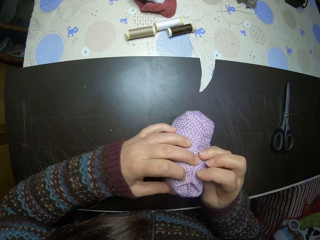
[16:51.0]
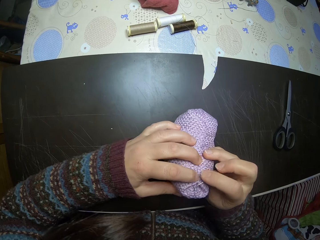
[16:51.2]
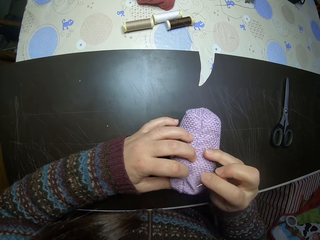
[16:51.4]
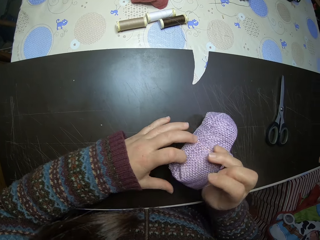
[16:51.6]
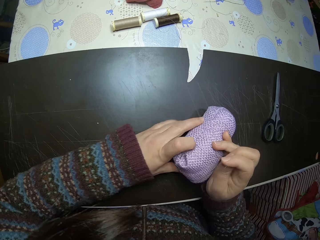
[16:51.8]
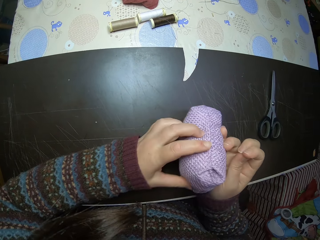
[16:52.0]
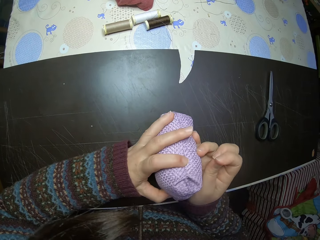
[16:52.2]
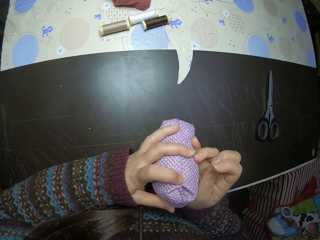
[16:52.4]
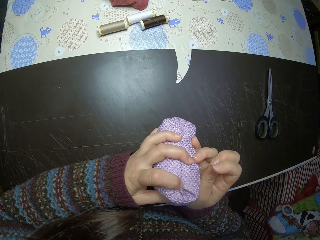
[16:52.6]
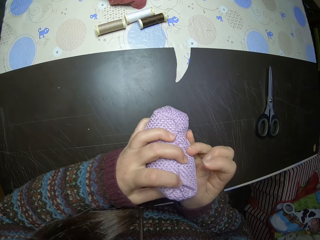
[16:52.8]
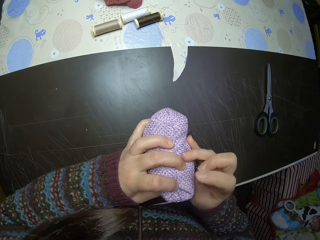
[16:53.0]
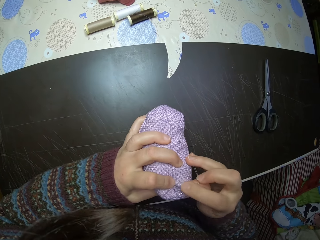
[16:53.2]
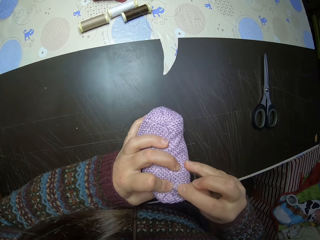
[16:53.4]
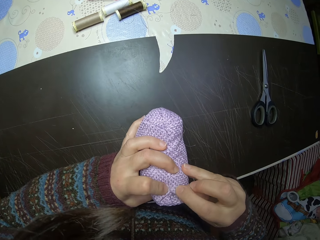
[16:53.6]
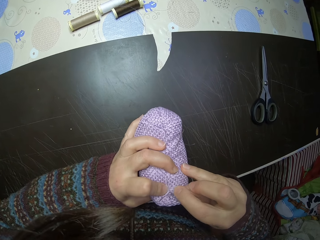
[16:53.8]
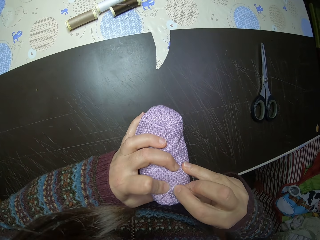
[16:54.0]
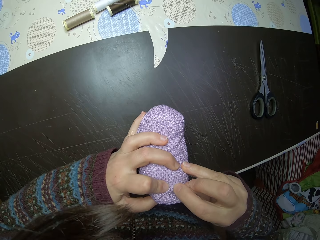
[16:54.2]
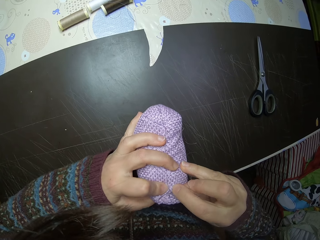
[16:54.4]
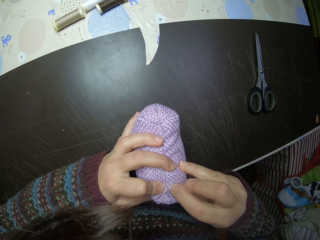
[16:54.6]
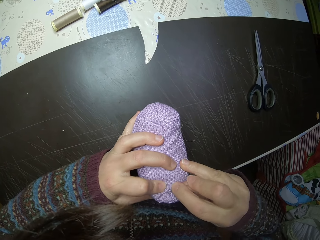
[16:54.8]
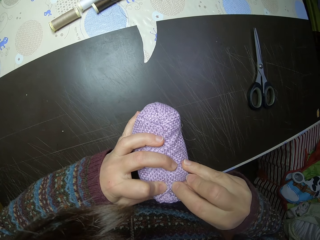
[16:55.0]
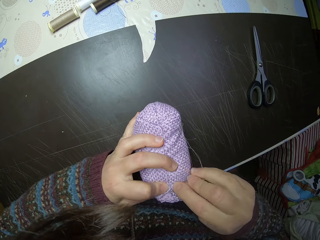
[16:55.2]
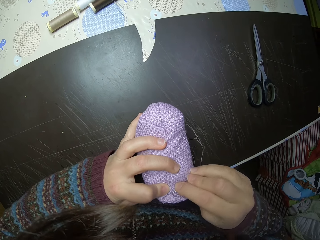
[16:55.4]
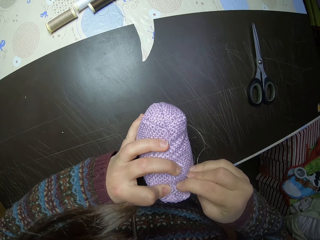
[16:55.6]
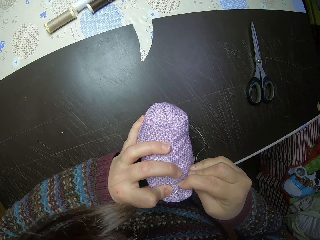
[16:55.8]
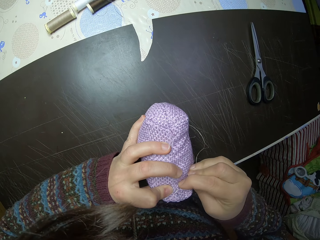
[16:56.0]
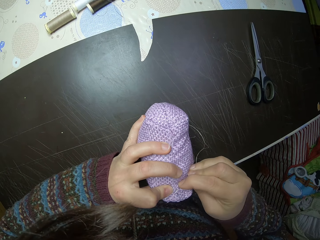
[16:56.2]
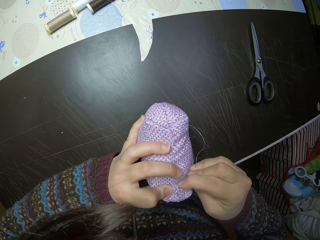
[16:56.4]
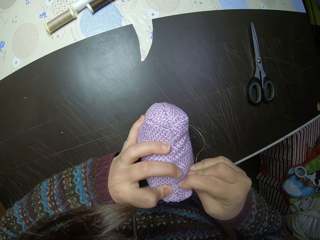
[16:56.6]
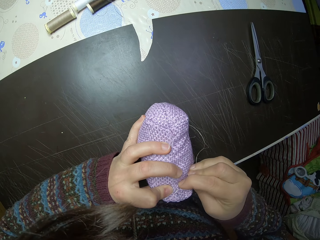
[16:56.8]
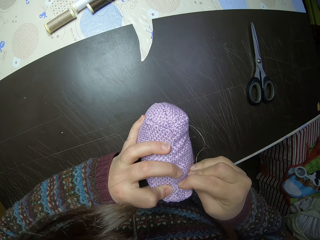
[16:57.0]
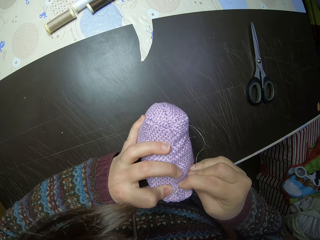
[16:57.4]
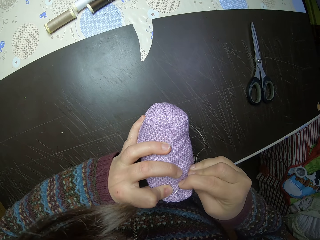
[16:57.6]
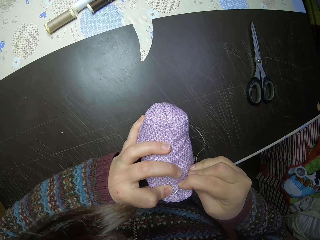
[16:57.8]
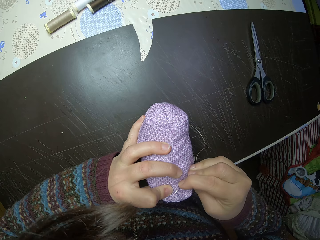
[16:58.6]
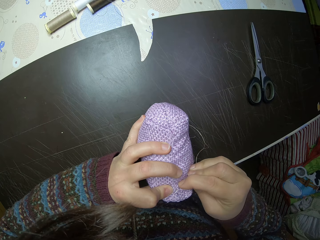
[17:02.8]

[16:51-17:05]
The camera wearer knits a piece of cloth. They stitch the stuffed fabric together.
